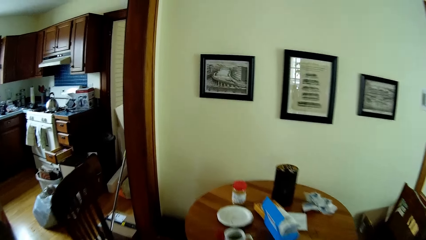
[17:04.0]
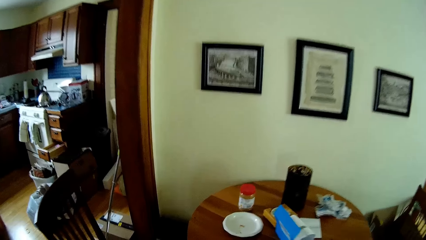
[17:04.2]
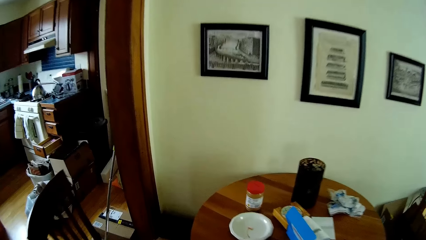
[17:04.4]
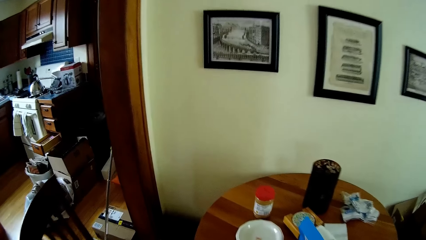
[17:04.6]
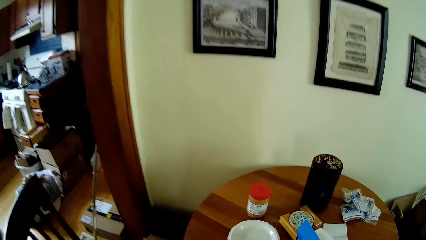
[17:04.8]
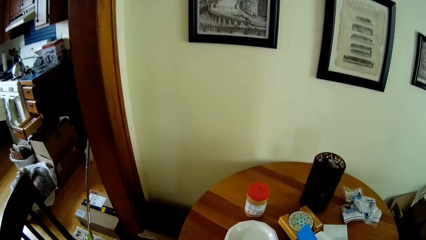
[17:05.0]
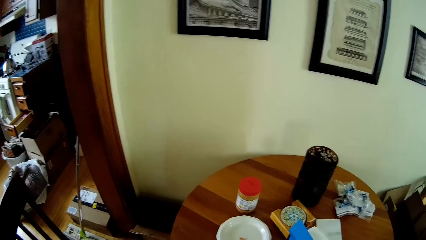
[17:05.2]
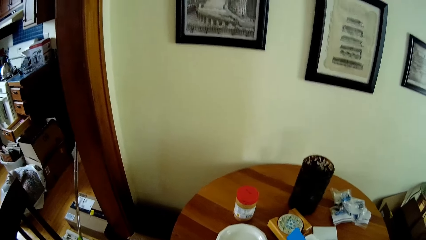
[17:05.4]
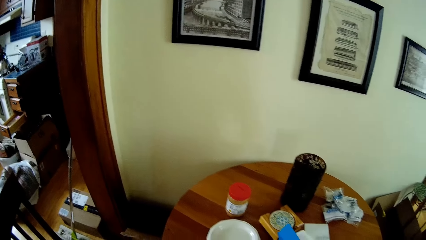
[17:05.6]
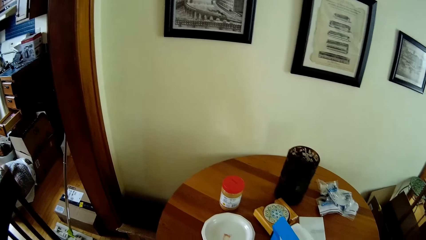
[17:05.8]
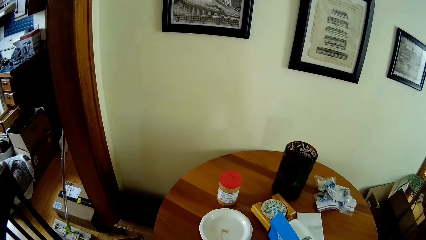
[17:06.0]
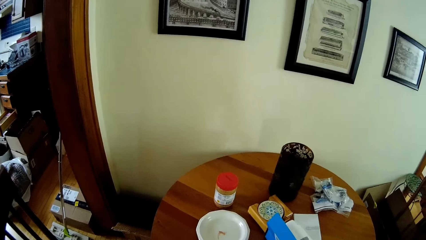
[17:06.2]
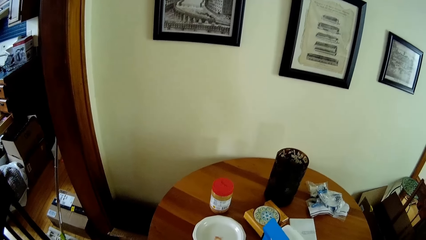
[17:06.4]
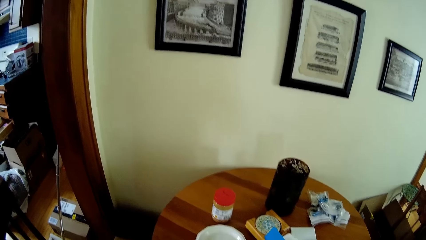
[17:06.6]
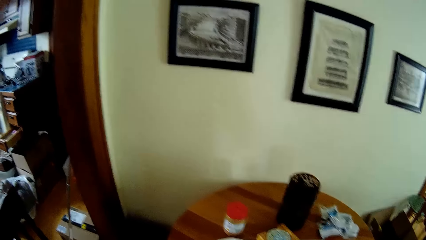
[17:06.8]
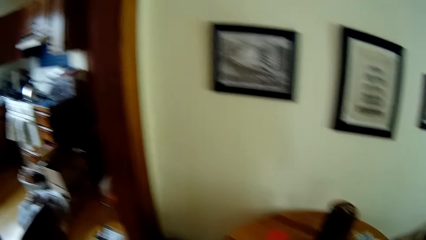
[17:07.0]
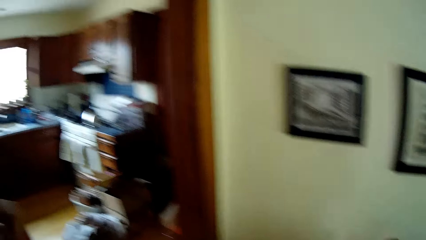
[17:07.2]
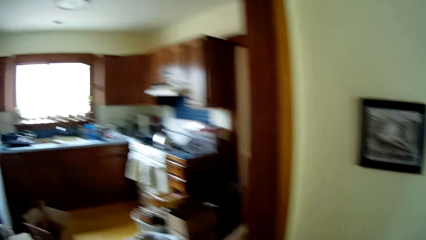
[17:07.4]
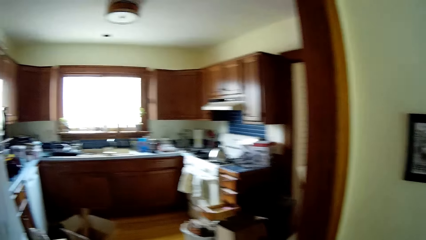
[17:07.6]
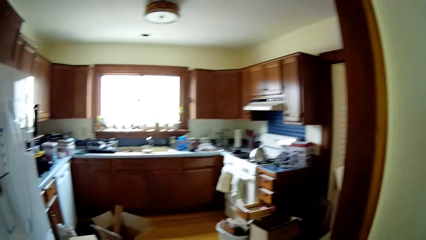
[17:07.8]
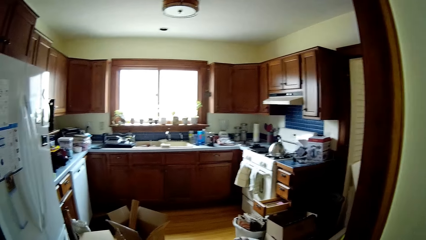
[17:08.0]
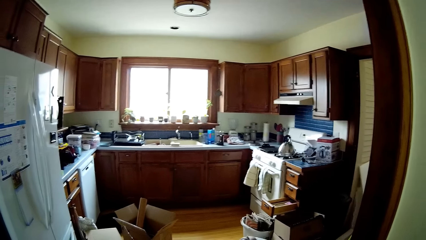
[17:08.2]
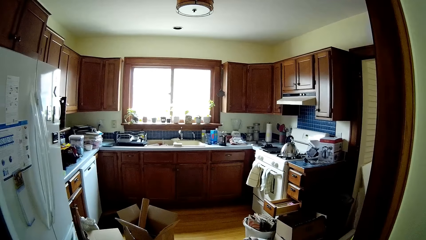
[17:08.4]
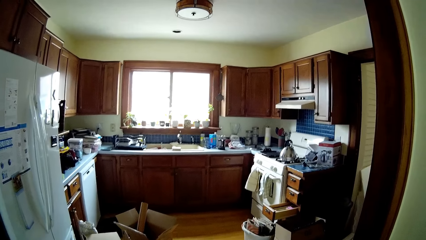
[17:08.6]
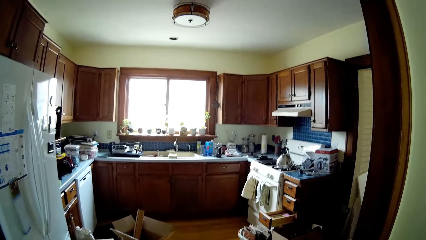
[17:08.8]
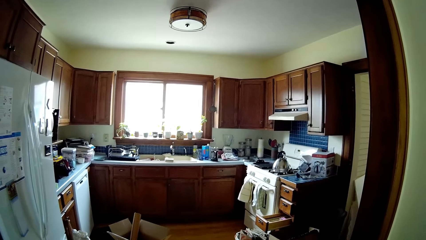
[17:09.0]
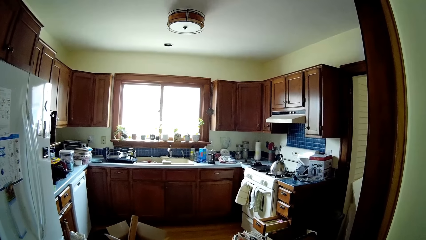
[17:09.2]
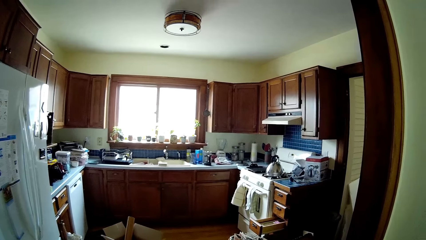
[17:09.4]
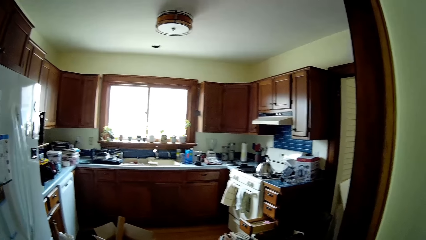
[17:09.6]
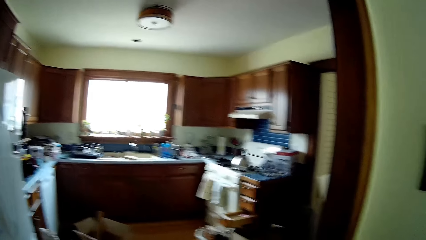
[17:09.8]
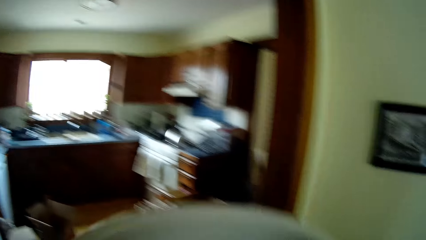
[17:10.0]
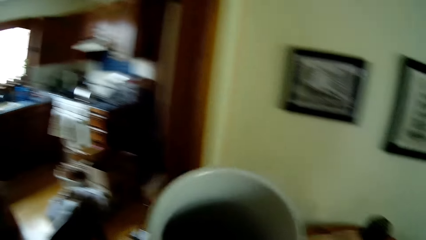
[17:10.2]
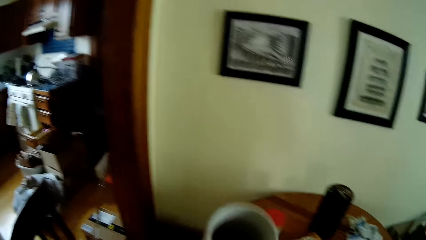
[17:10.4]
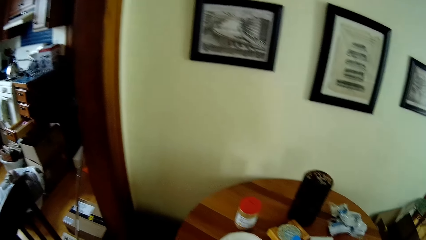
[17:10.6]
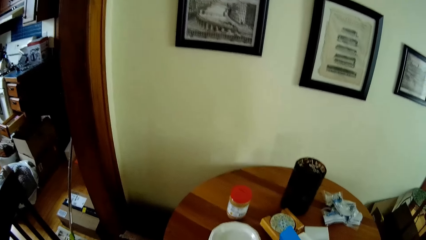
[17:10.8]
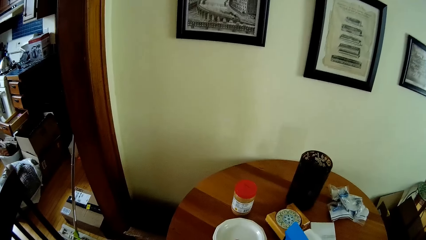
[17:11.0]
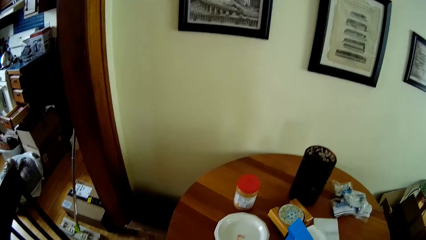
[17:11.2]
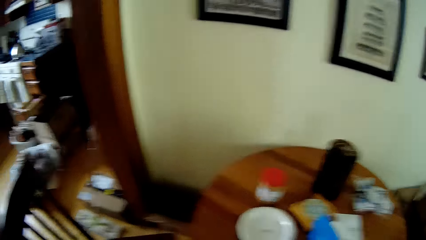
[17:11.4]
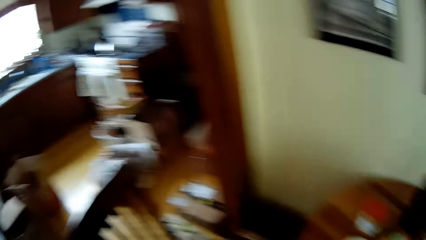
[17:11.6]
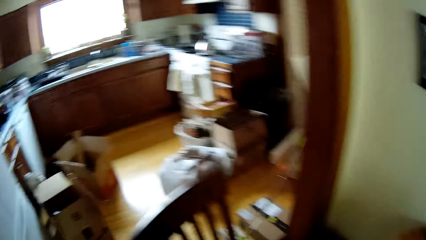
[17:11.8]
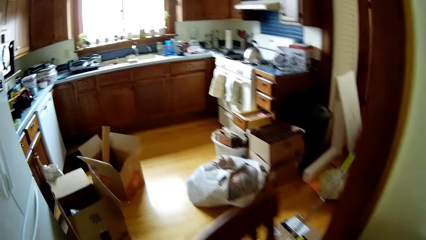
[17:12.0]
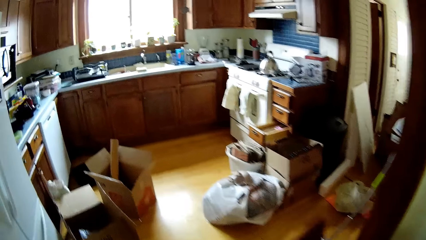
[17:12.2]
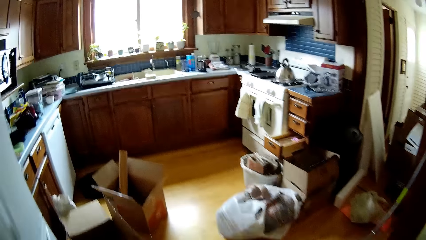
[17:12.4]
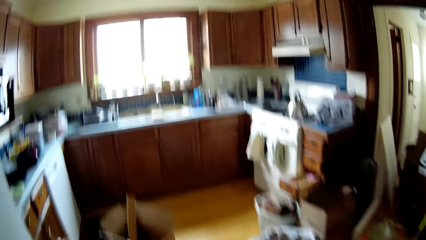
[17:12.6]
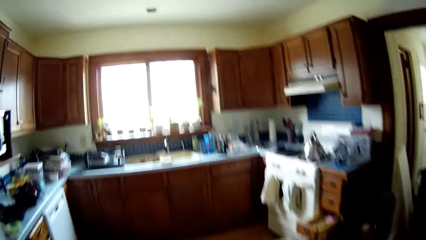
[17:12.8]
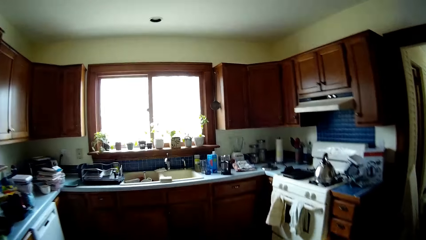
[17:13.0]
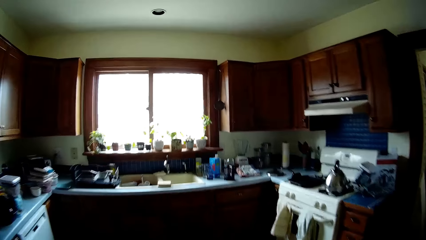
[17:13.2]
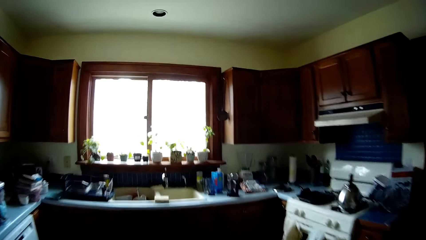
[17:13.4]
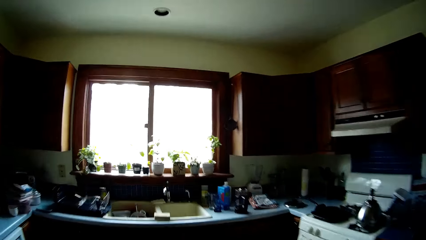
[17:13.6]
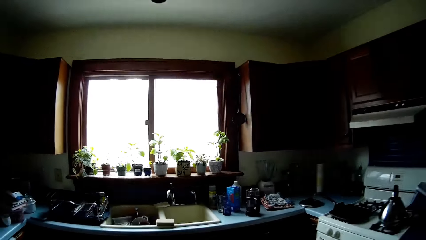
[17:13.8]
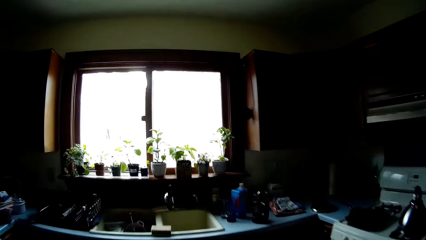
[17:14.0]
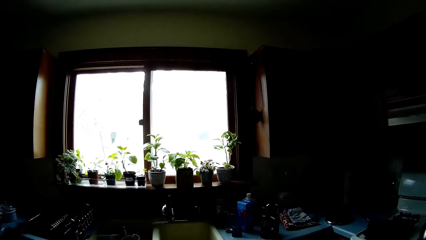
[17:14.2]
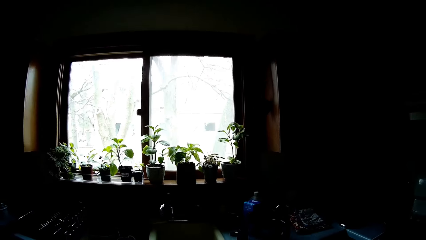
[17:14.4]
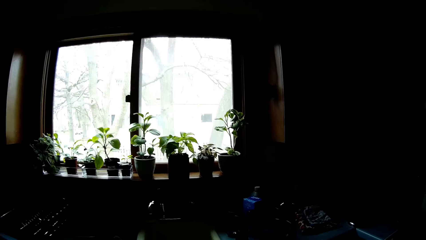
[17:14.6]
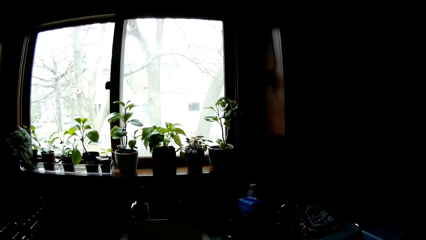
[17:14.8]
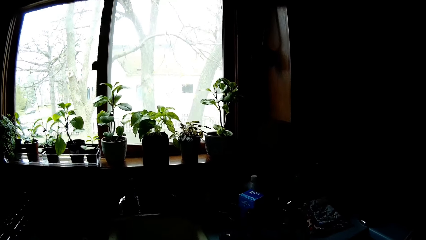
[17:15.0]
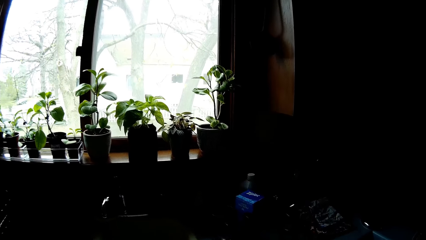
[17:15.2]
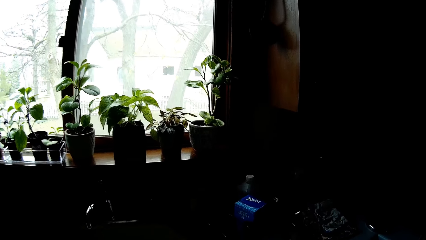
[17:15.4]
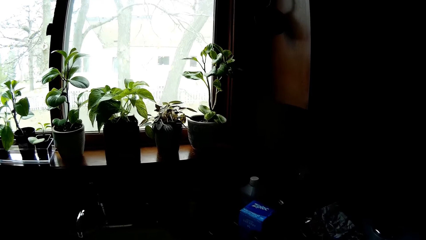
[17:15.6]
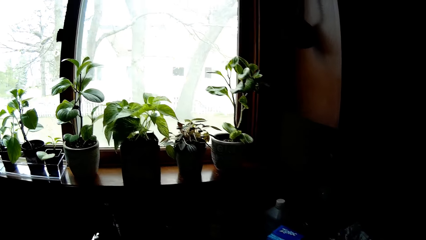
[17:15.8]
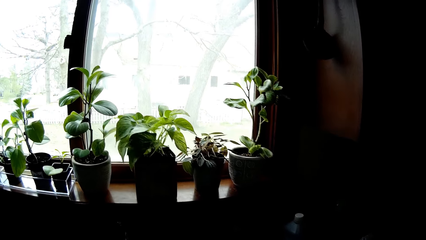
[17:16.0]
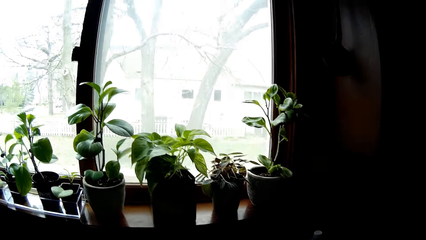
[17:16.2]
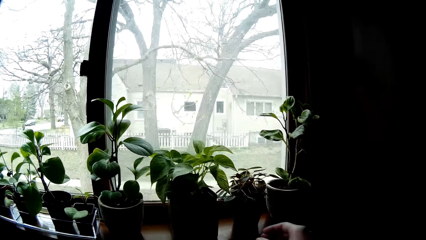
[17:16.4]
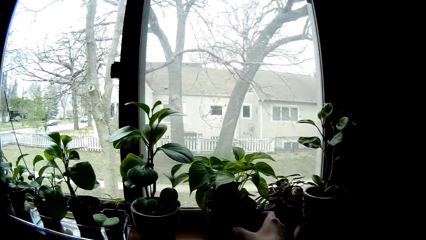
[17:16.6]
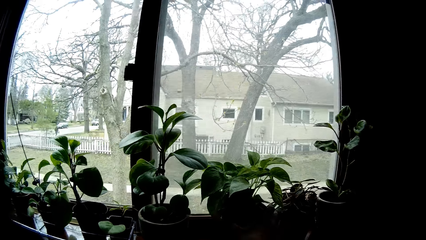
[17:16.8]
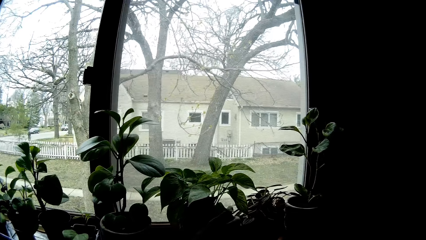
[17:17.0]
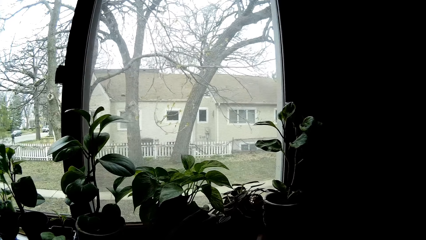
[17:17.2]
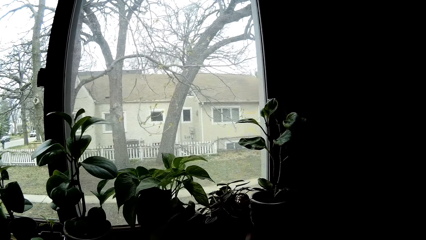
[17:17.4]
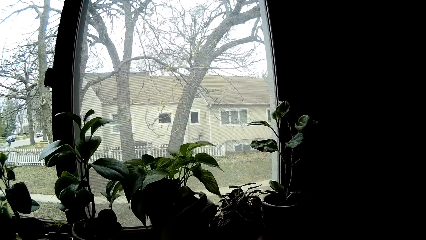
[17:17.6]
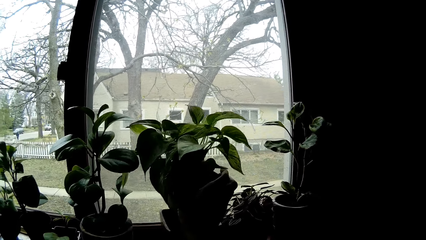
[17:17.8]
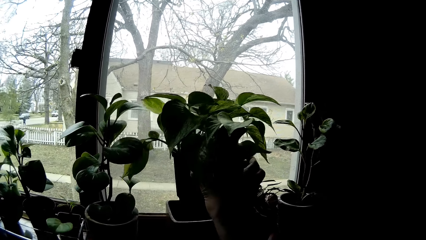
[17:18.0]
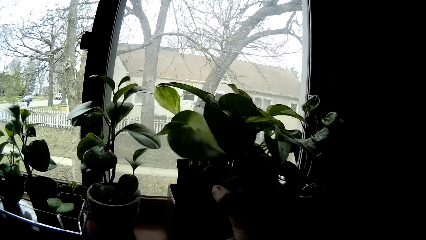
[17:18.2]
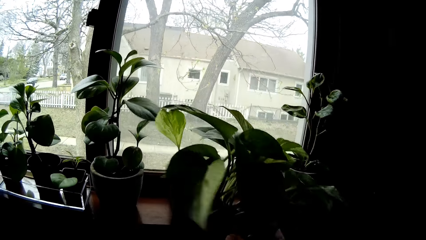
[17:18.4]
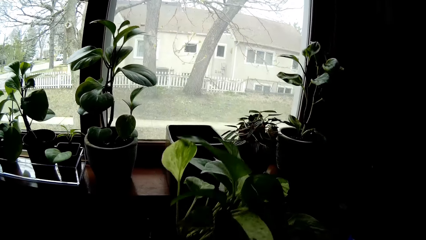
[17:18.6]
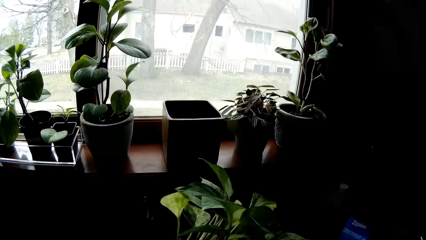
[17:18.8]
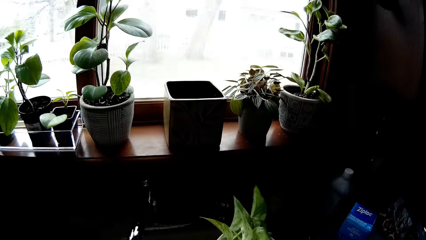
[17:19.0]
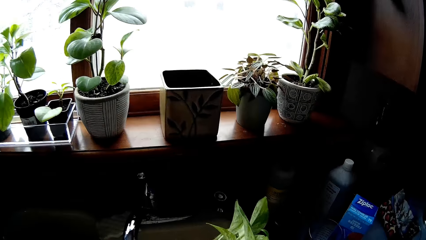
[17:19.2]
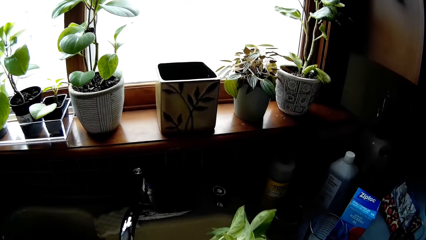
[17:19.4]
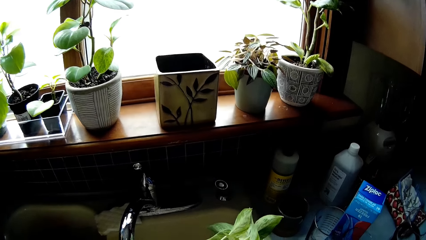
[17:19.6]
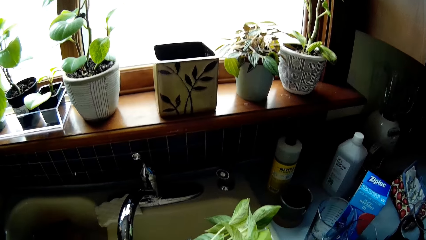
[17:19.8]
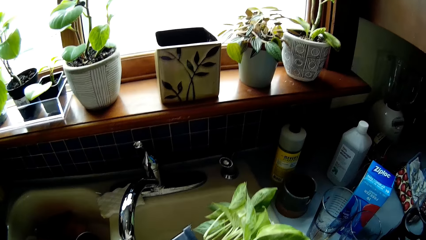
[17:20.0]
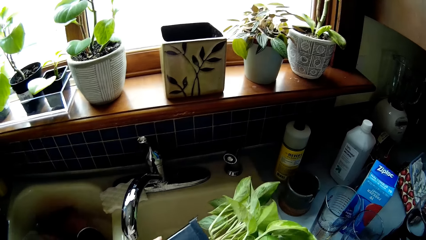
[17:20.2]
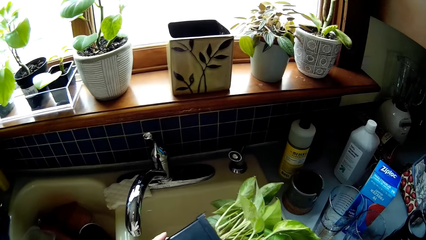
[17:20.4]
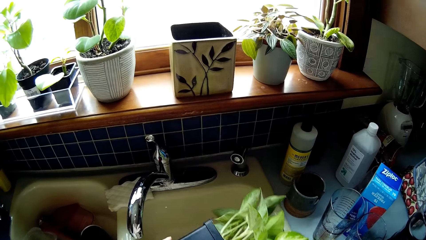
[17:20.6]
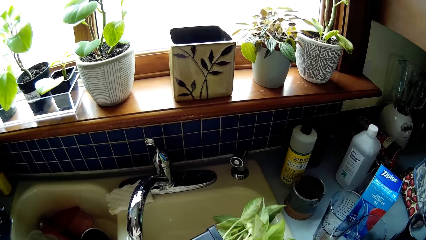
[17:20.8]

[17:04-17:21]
The camera wearer drinks coffee. She drops a cup on a table with her left hand. She walks in the kitchen. She picks up a flower pot from a countertop with her right hand.
